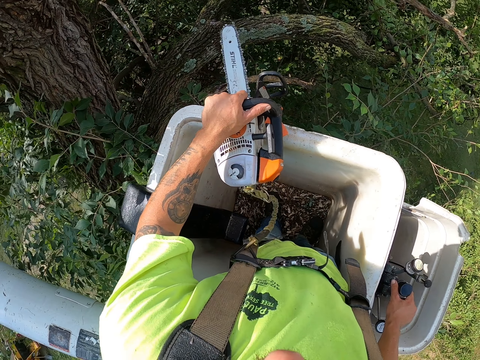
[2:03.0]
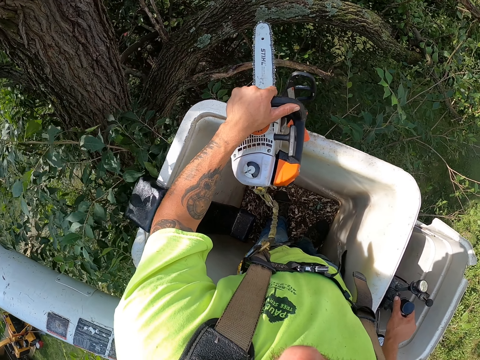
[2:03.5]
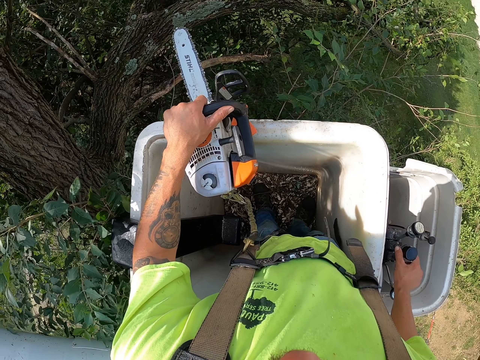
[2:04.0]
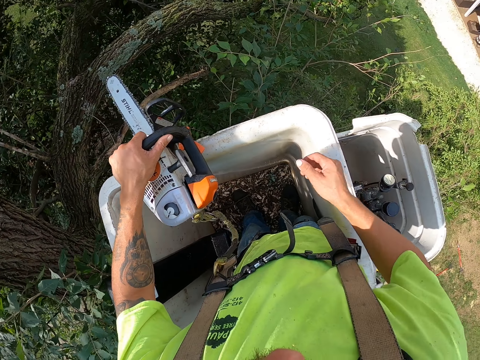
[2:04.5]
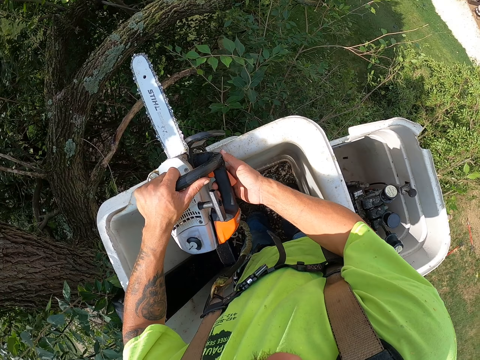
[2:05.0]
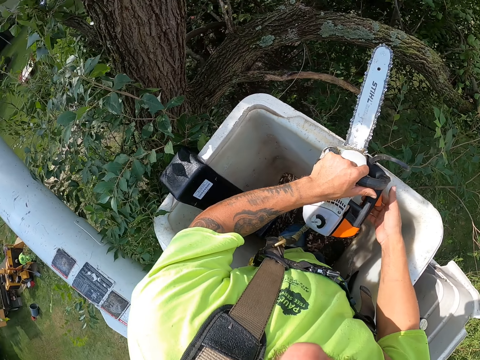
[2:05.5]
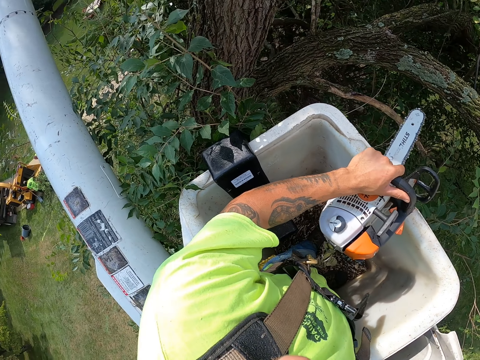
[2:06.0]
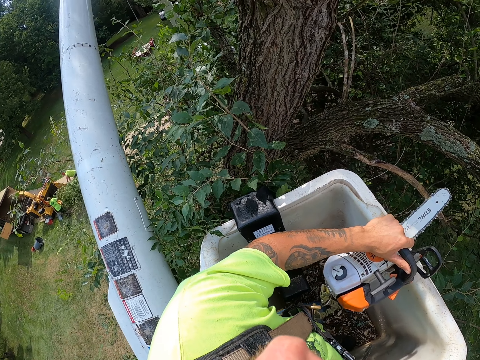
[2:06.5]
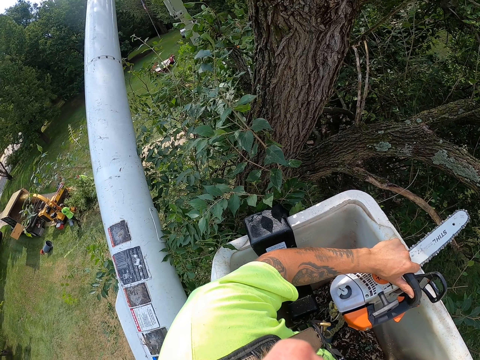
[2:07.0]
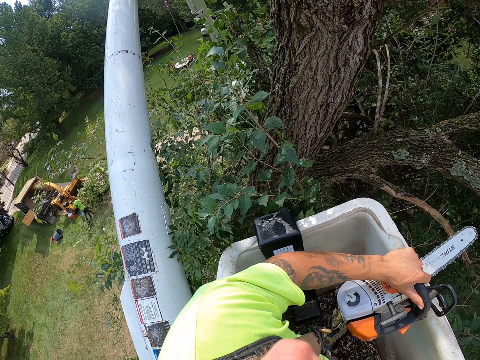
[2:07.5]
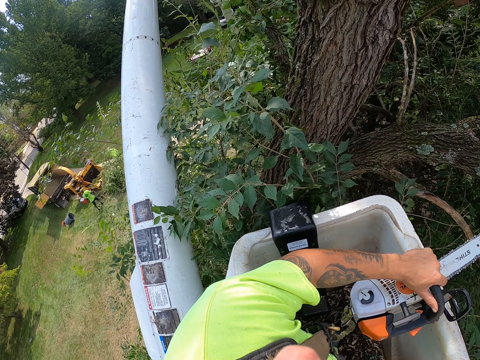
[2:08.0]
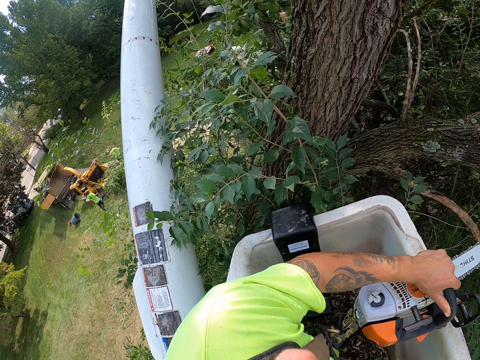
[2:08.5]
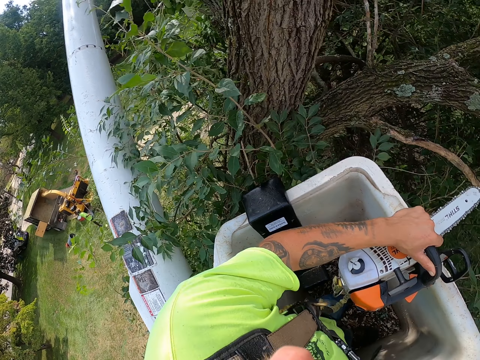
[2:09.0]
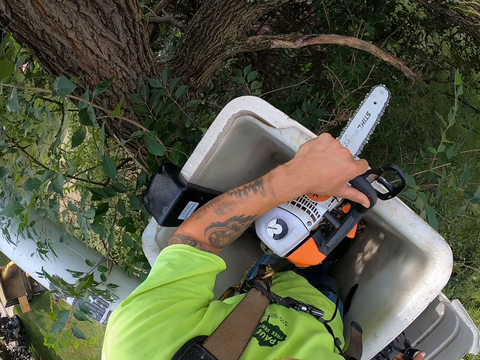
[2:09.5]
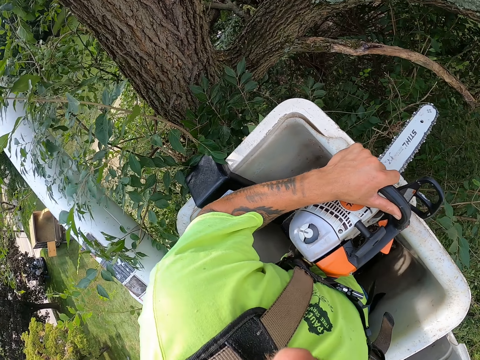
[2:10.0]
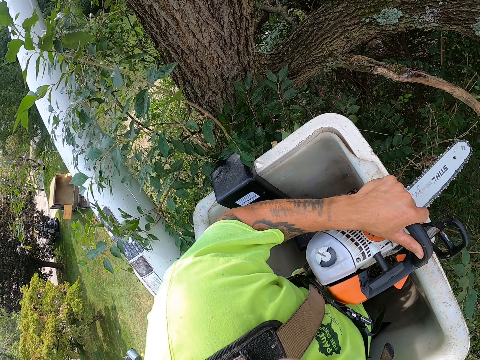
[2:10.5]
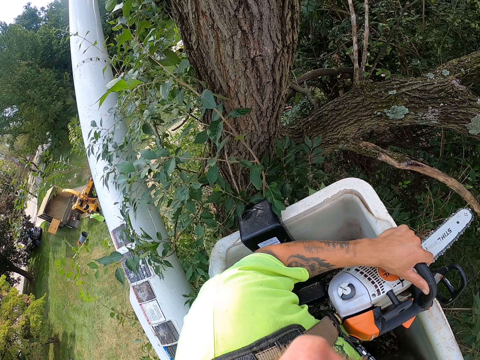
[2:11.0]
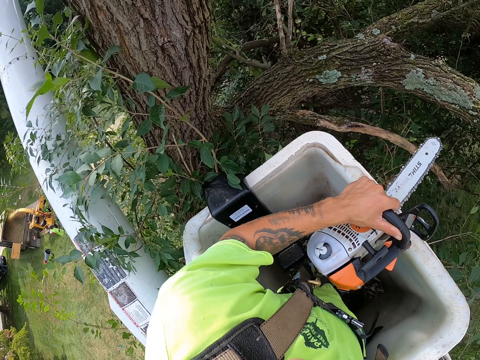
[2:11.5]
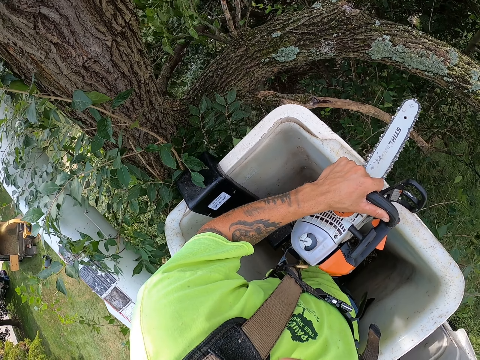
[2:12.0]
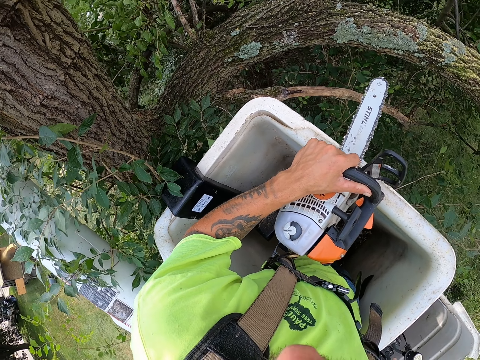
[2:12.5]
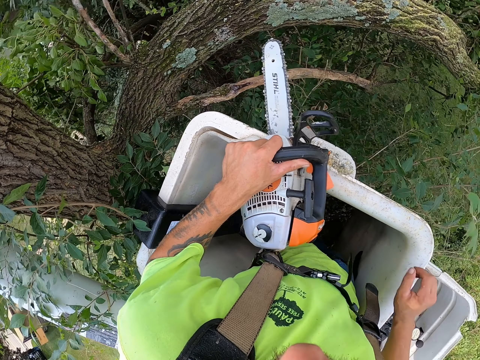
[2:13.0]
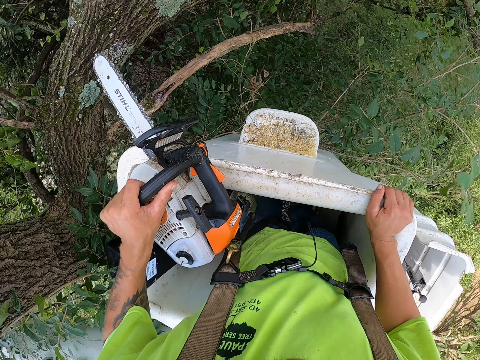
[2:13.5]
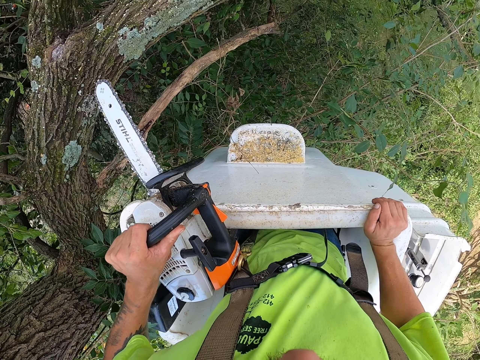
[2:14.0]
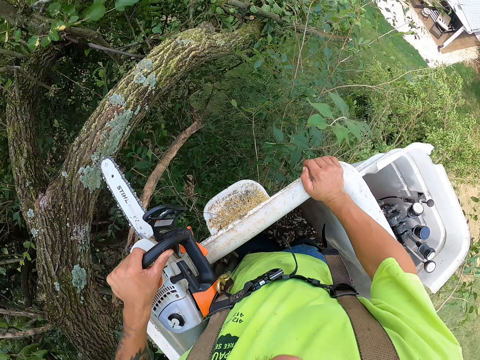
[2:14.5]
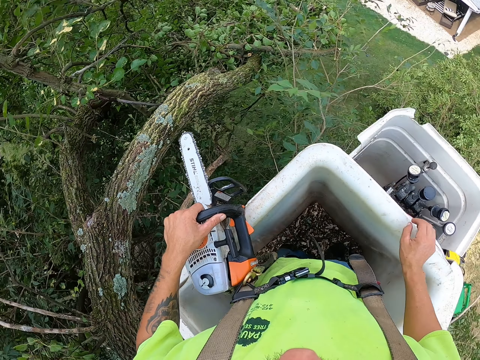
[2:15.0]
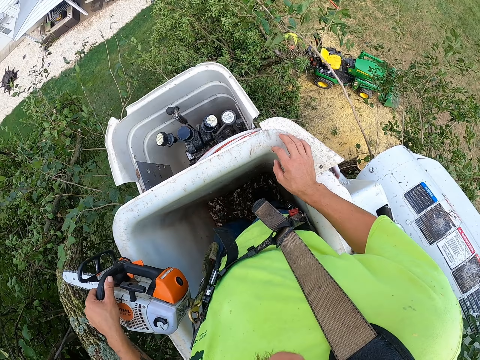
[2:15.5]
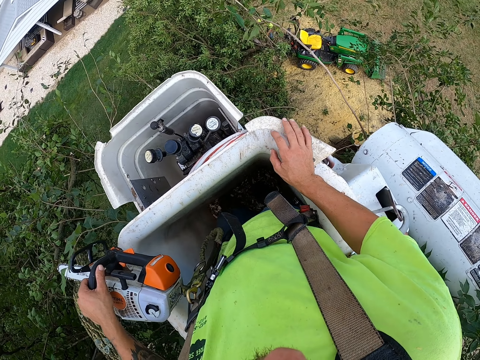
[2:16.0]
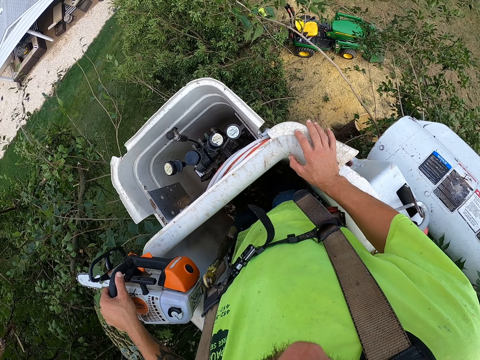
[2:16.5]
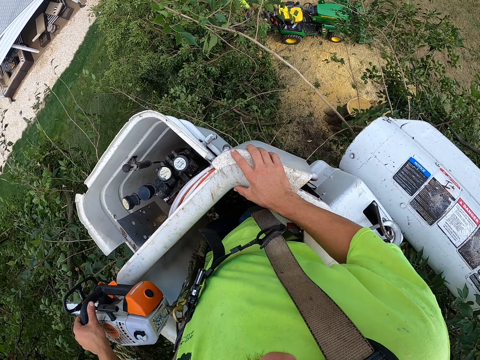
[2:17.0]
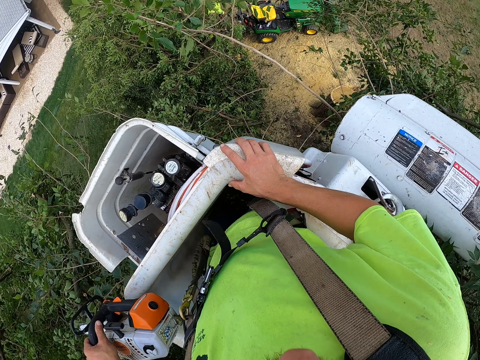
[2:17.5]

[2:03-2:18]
The camera wearer touches the chainsaw with his right hand. A man and another man throw a tree branch into the truck with their hands. The camera wearer operates the bucket truck with his right hand. He looks around.

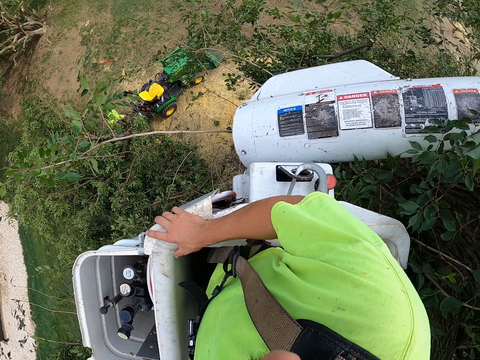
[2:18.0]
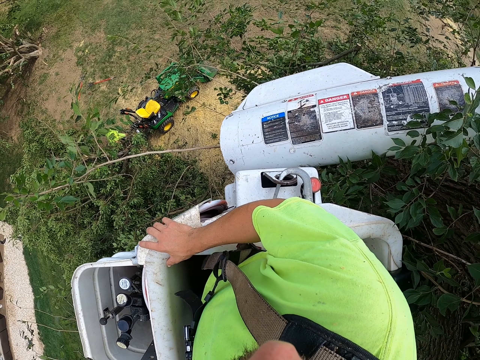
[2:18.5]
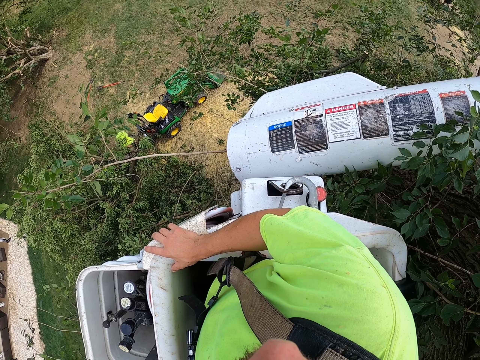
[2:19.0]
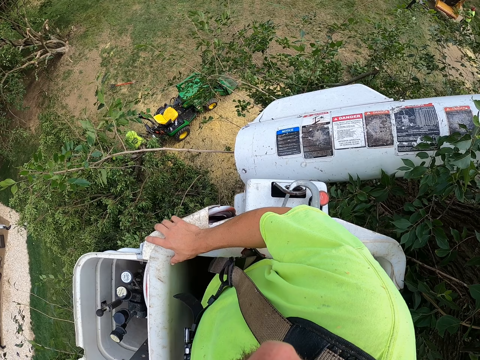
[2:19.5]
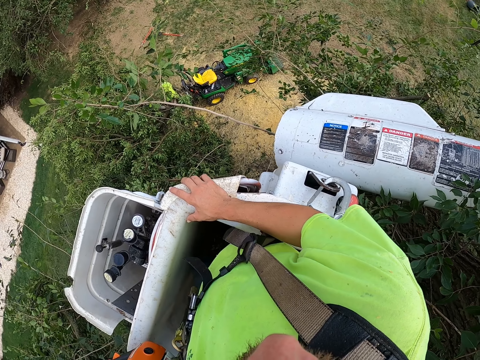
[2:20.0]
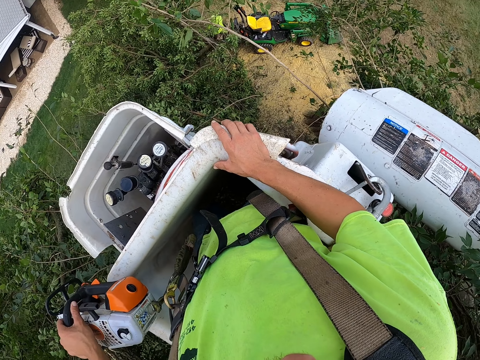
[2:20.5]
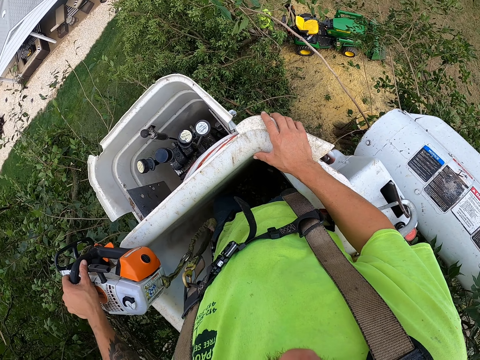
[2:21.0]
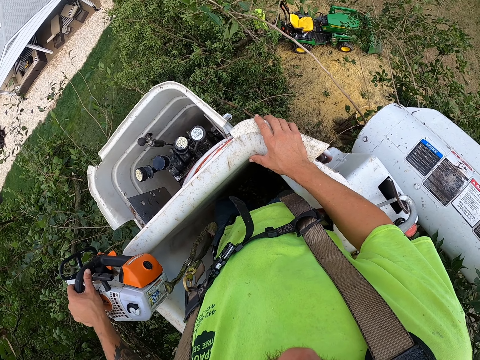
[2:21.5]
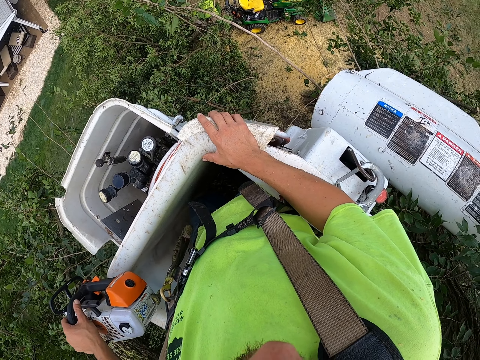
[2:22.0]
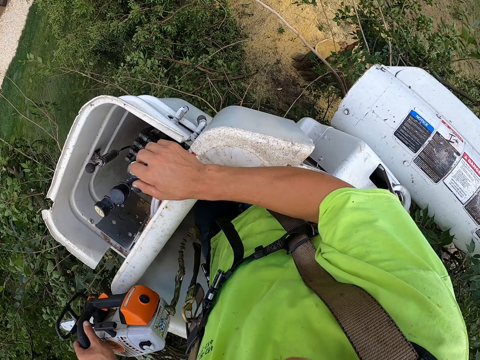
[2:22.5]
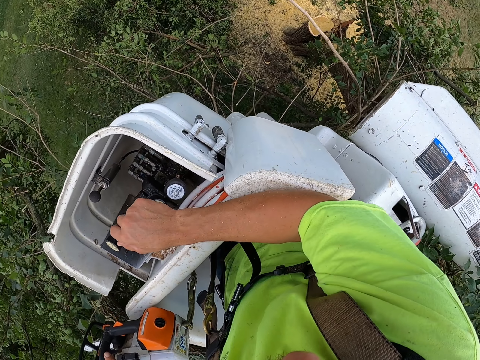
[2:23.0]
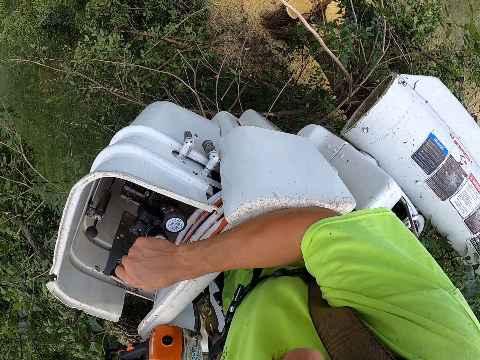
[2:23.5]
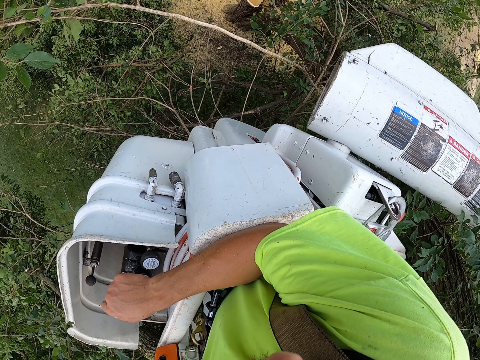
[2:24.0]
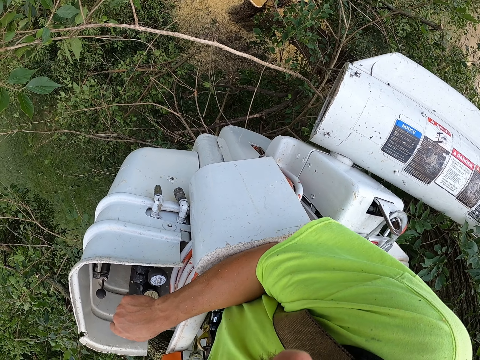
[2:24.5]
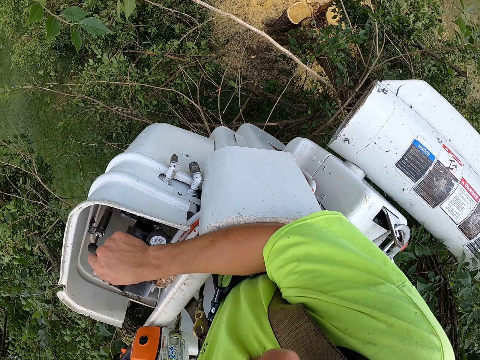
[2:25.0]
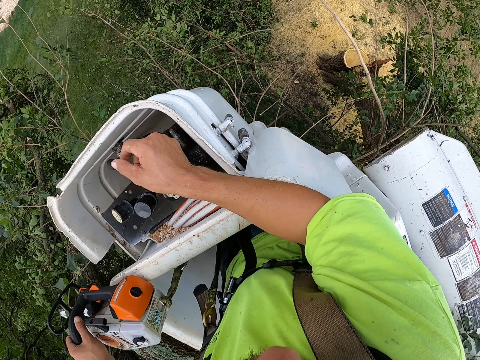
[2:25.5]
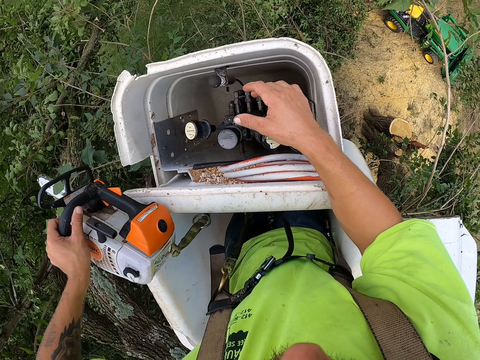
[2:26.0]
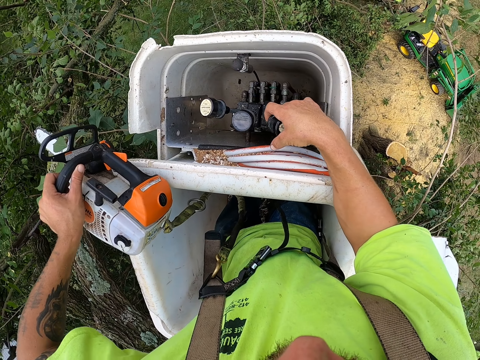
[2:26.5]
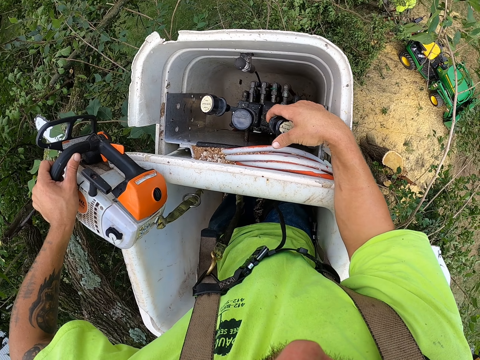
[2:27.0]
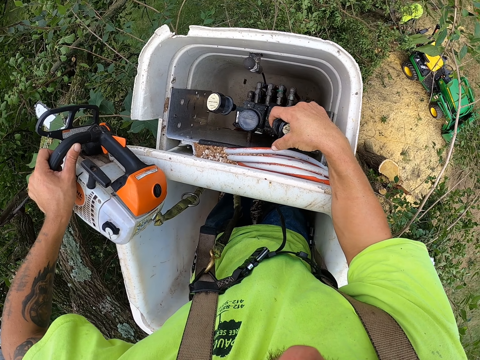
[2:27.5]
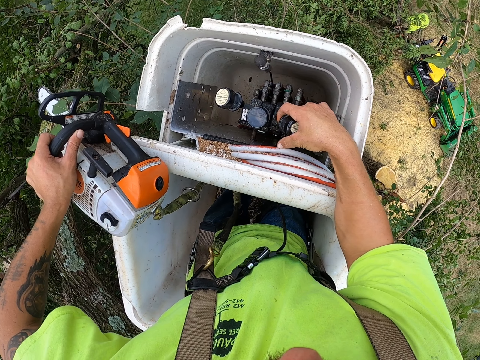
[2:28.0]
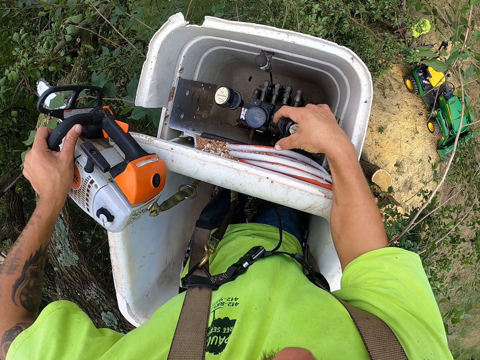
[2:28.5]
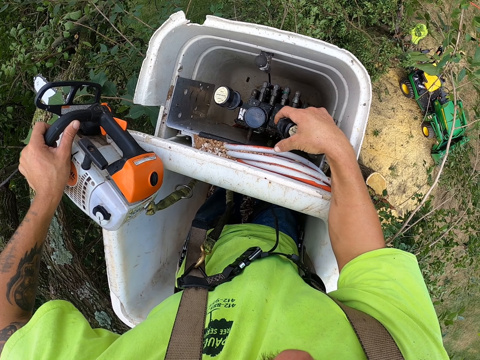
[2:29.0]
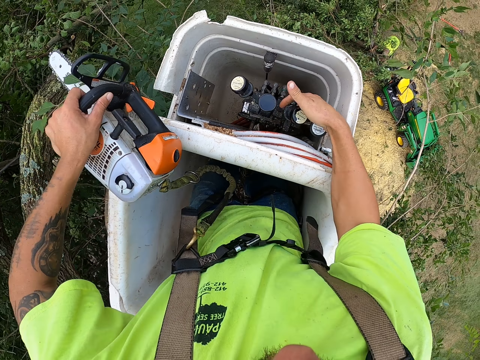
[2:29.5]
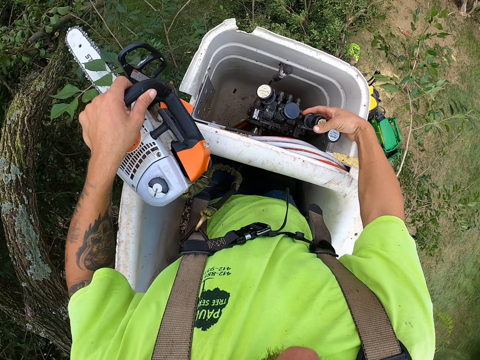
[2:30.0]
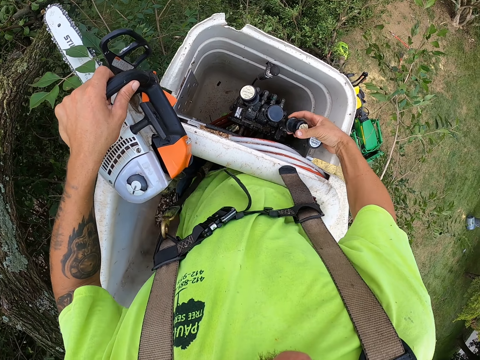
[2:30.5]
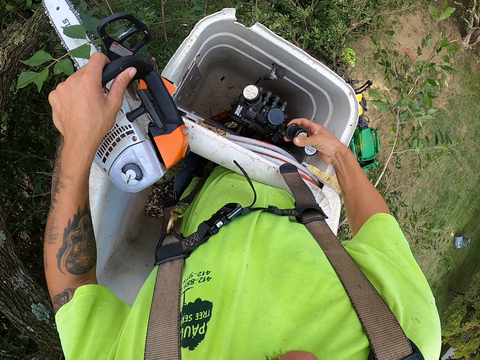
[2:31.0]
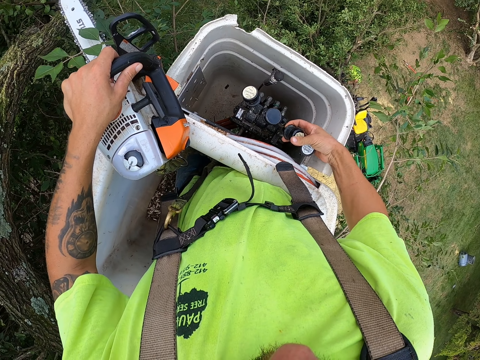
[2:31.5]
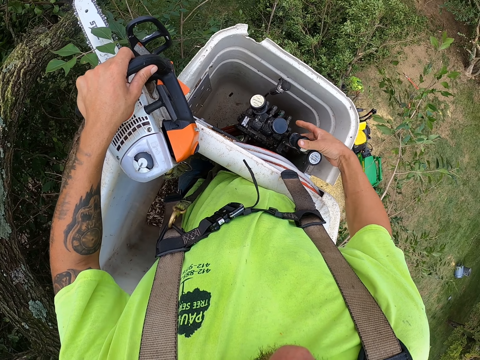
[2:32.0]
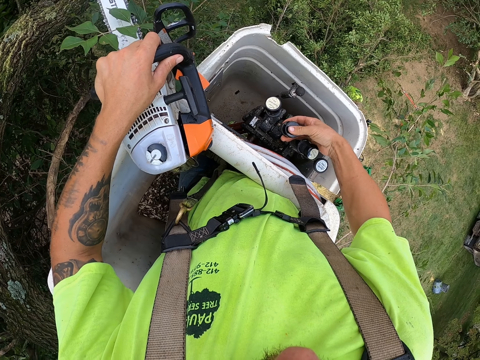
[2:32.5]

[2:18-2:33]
The camera wearer operates the lift. He adjusts some control levers in the bucket truck with his right hand.
